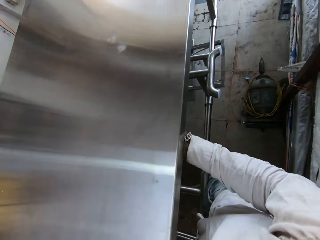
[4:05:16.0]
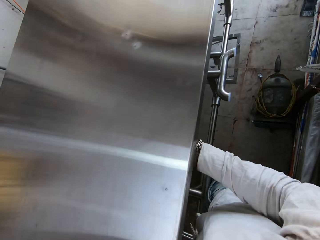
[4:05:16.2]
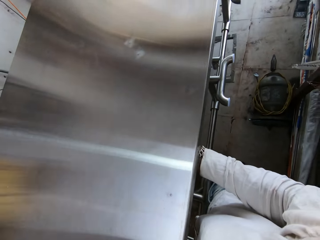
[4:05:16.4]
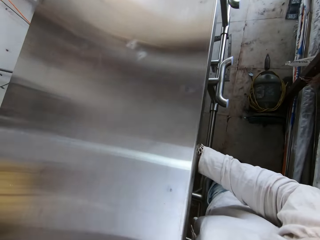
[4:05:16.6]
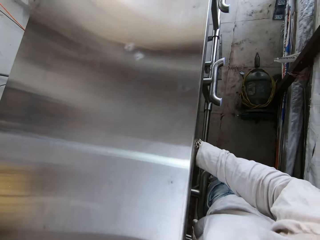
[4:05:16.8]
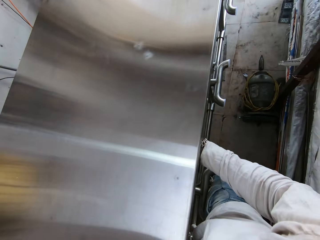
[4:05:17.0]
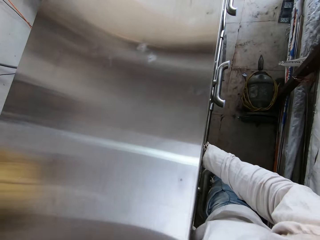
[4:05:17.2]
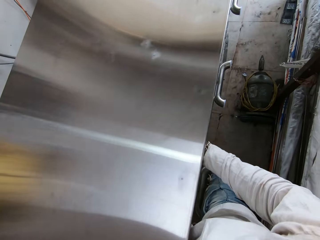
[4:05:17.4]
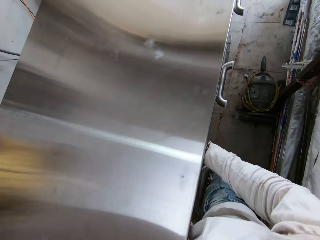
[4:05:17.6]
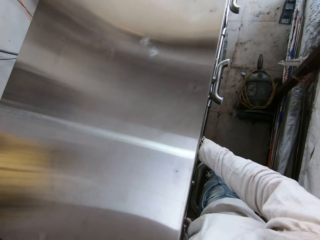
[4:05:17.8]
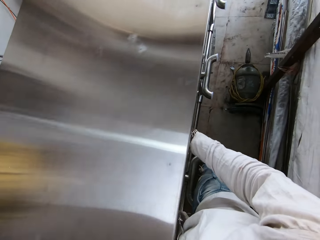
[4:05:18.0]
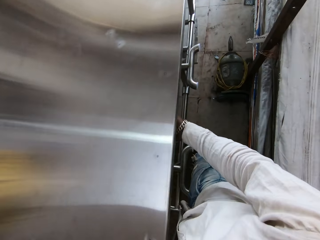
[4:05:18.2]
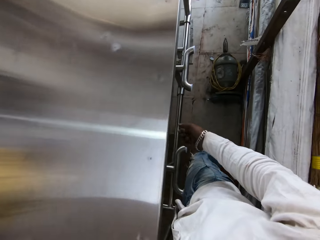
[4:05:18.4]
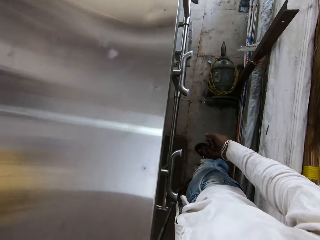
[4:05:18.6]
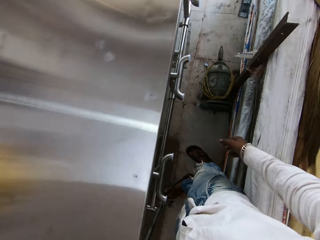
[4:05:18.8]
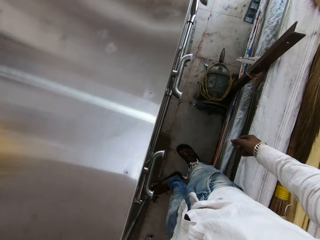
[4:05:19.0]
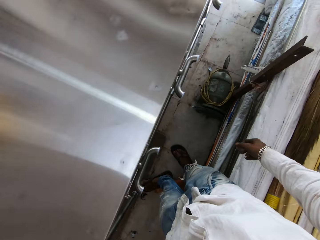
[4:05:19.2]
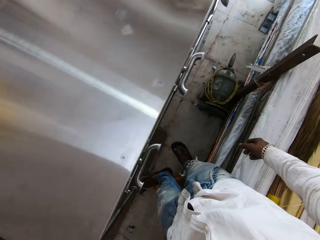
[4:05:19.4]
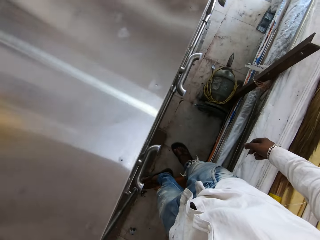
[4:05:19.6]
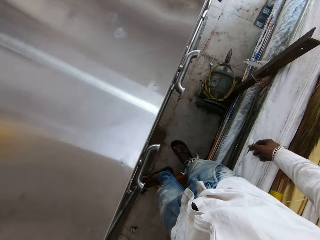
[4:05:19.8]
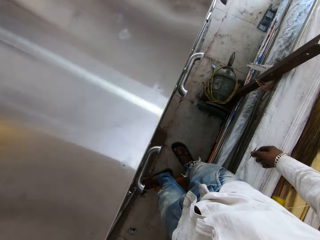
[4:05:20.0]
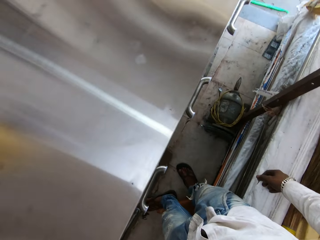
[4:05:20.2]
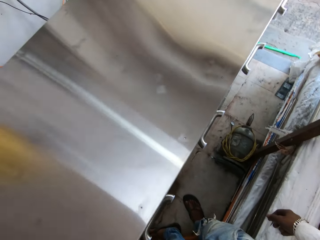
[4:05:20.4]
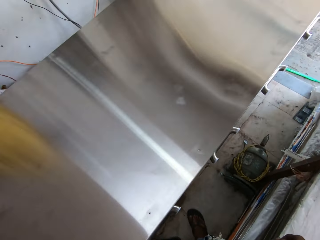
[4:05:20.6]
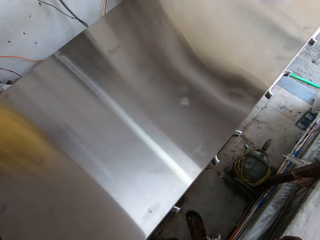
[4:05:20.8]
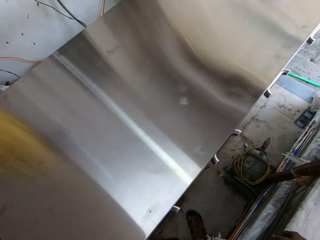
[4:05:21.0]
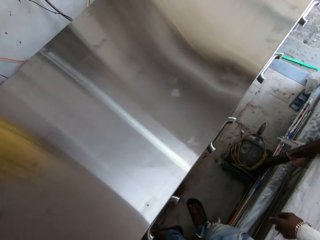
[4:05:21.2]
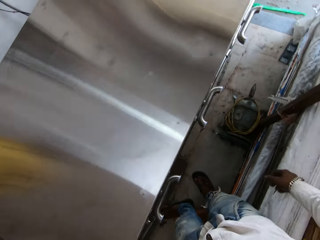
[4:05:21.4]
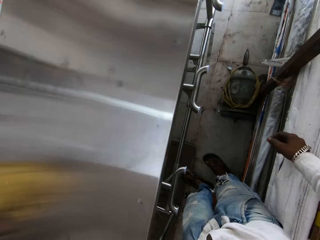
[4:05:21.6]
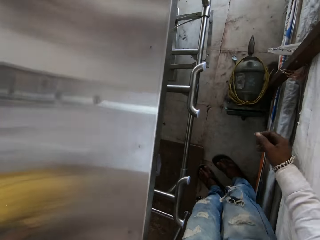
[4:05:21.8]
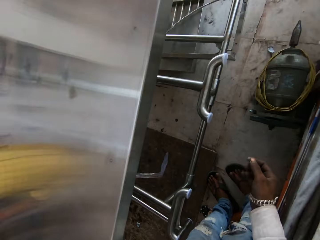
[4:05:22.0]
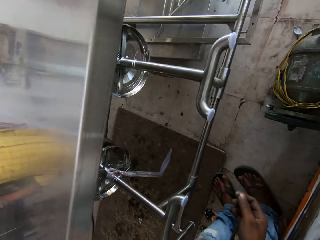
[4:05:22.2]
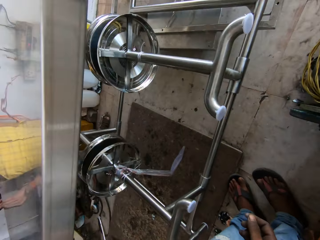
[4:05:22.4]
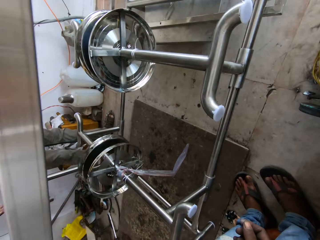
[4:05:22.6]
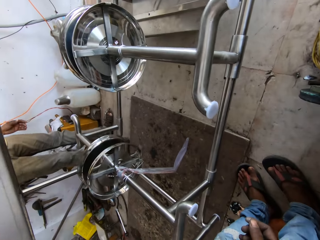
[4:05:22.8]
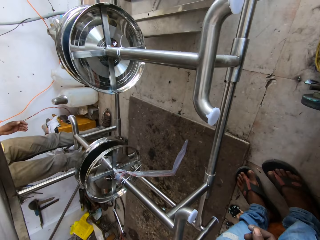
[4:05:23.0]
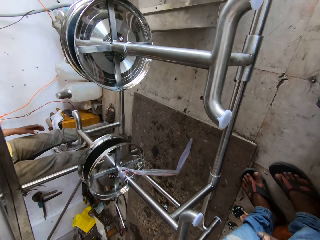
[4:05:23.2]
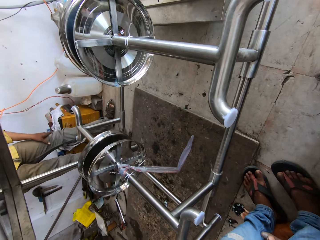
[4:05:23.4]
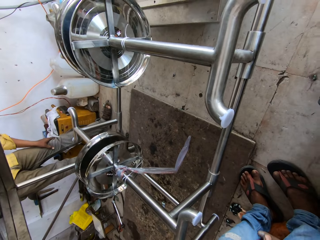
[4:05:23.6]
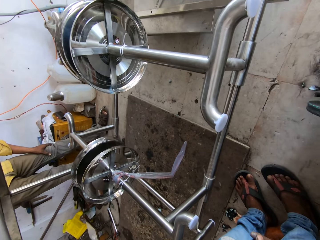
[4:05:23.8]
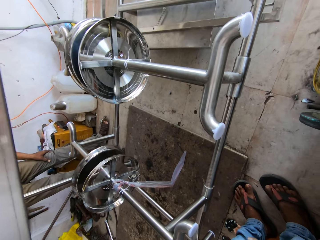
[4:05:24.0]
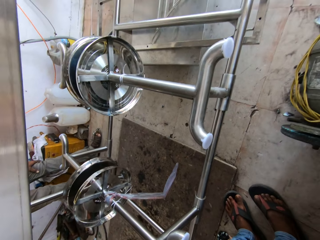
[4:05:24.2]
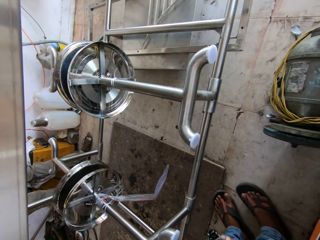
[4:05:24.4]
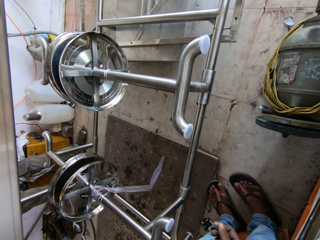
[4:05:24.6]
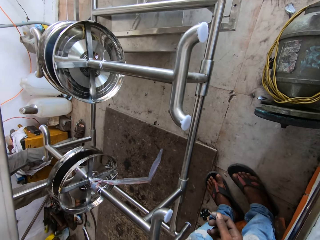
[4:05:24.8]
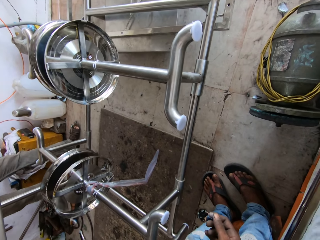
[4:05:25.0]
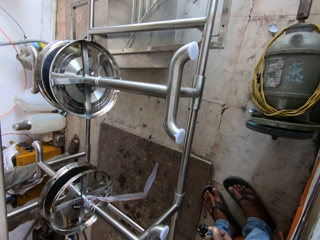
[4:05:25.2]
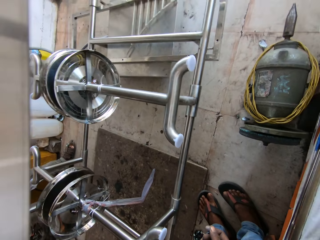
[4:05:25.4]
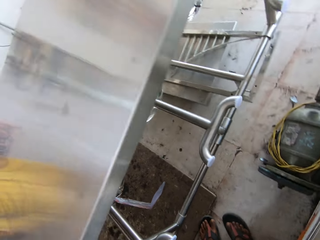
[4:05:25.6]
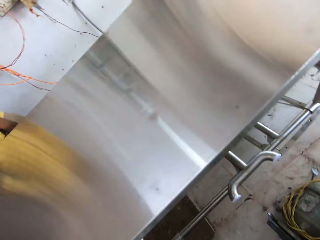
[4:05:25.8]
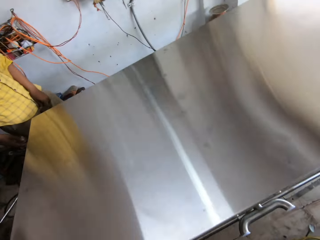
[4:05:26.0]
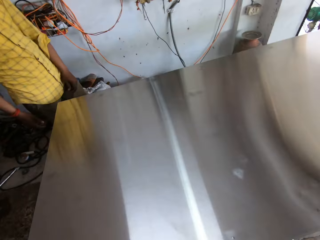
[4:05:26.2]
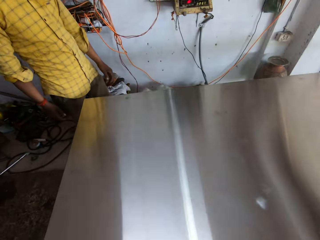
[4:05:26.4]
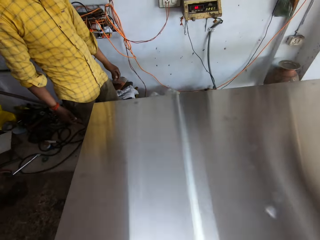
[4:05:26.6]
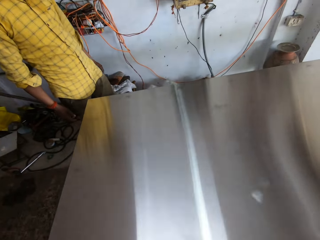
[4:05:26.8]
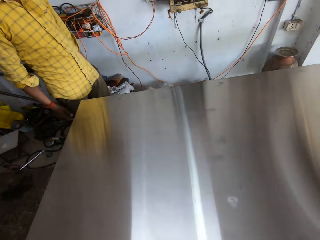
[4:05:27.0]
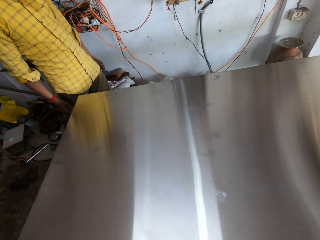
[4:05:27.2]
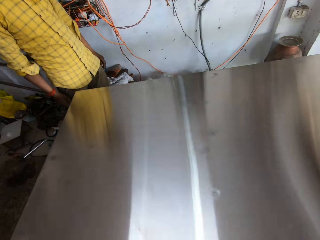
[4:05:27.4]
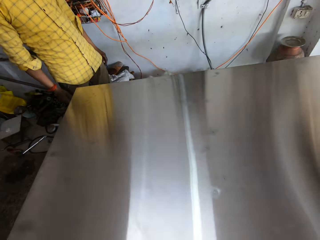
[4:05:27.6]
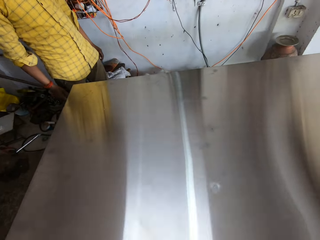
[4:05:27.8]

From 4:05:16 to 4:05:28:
The camera wearer places the table down. They stare at the table. They look around. A man stares at the table.

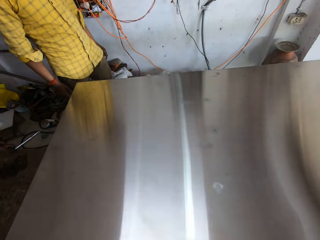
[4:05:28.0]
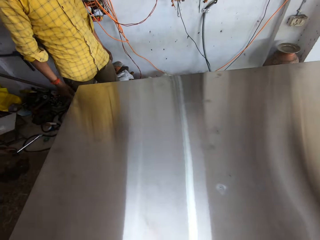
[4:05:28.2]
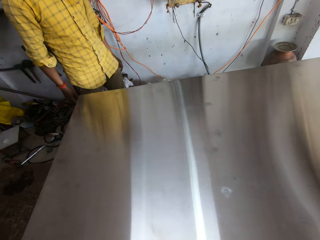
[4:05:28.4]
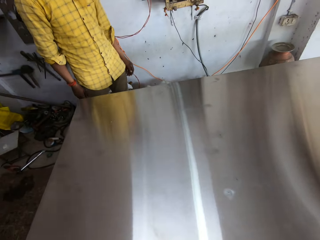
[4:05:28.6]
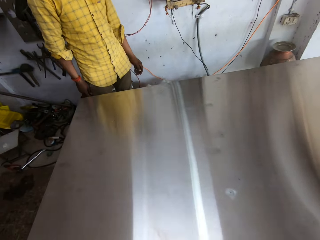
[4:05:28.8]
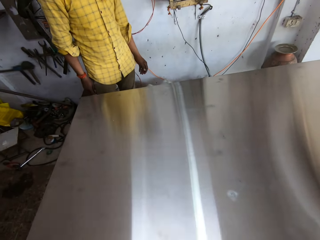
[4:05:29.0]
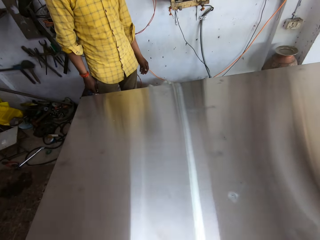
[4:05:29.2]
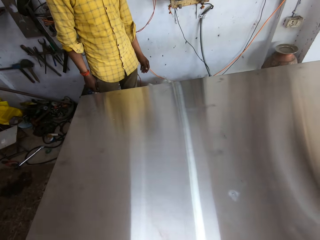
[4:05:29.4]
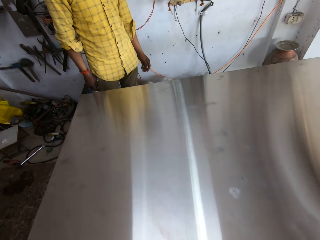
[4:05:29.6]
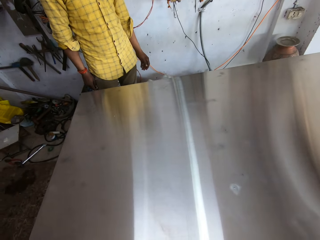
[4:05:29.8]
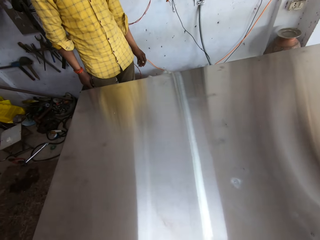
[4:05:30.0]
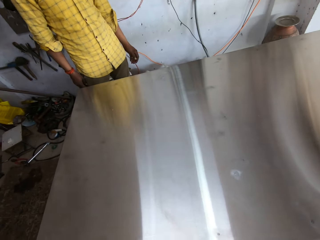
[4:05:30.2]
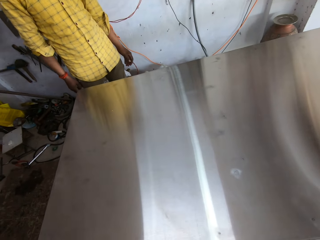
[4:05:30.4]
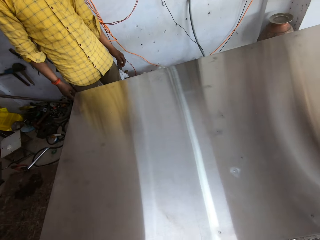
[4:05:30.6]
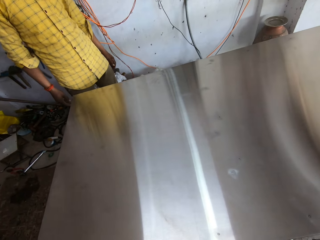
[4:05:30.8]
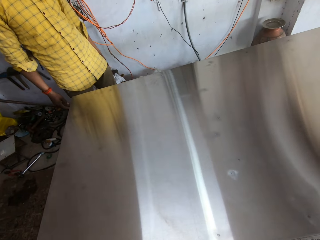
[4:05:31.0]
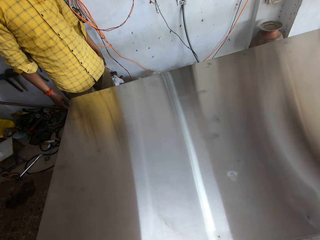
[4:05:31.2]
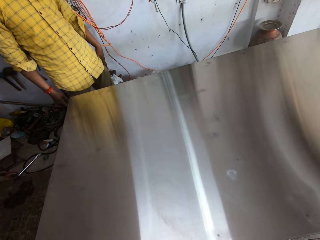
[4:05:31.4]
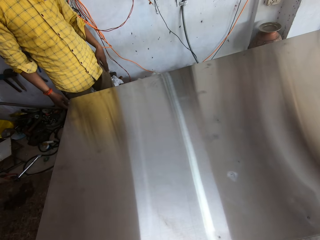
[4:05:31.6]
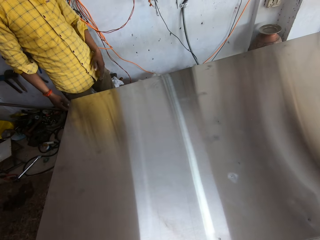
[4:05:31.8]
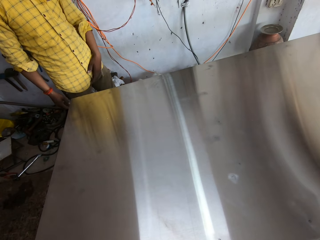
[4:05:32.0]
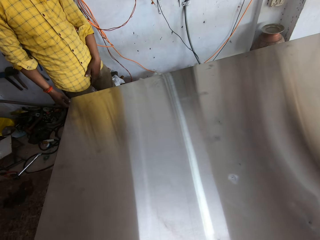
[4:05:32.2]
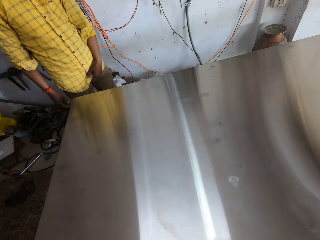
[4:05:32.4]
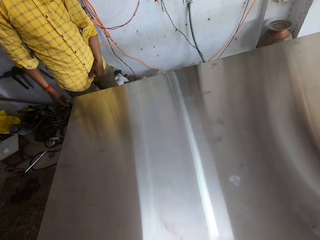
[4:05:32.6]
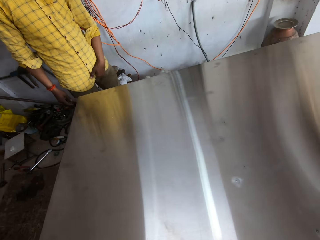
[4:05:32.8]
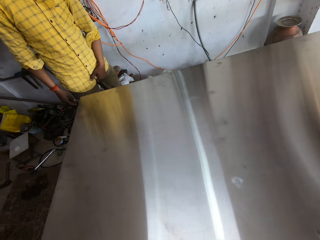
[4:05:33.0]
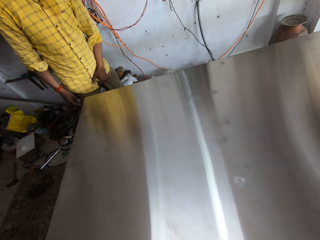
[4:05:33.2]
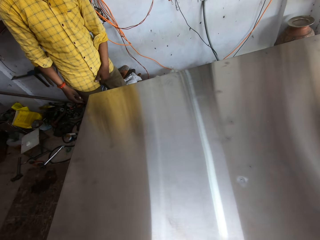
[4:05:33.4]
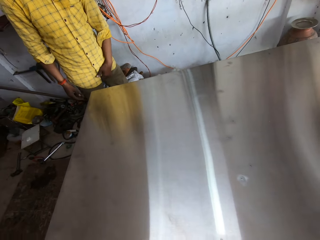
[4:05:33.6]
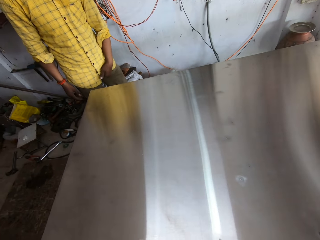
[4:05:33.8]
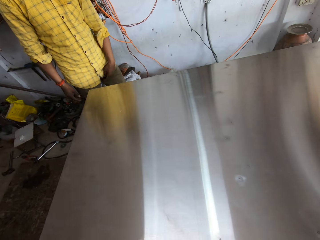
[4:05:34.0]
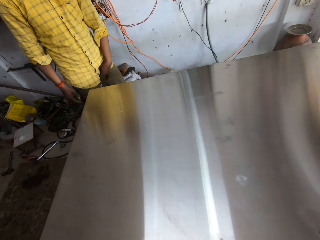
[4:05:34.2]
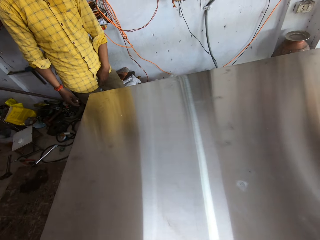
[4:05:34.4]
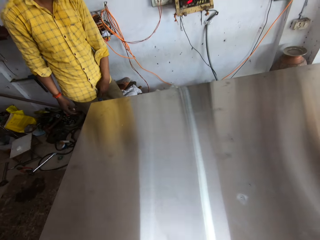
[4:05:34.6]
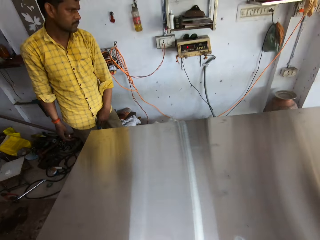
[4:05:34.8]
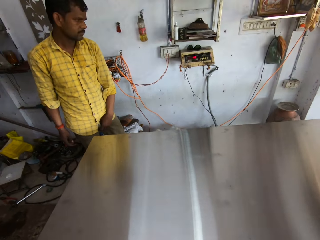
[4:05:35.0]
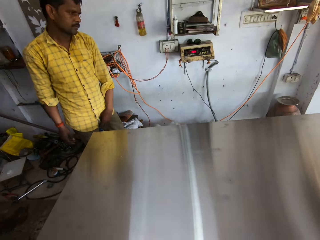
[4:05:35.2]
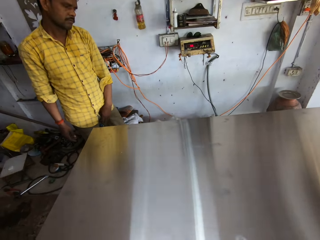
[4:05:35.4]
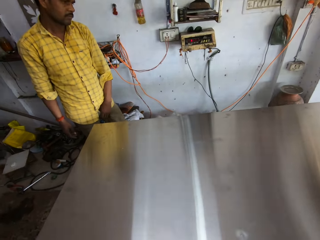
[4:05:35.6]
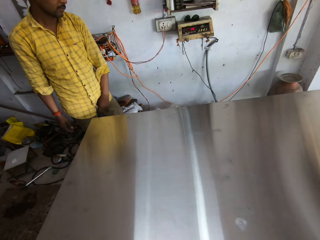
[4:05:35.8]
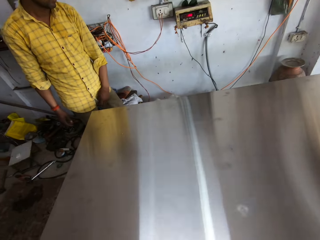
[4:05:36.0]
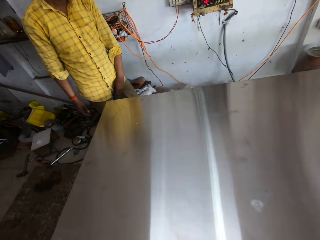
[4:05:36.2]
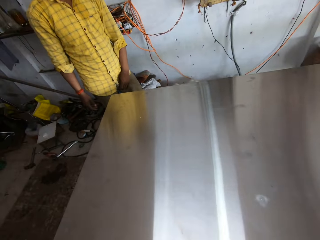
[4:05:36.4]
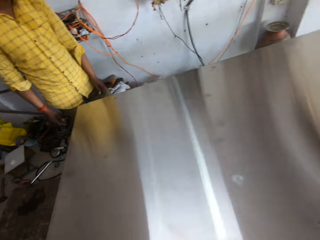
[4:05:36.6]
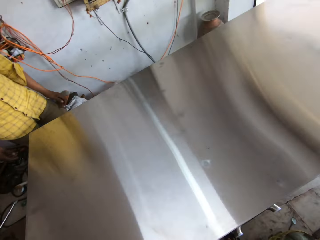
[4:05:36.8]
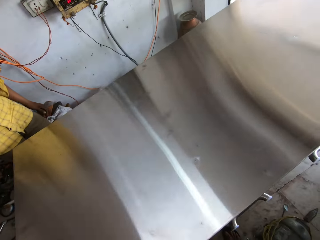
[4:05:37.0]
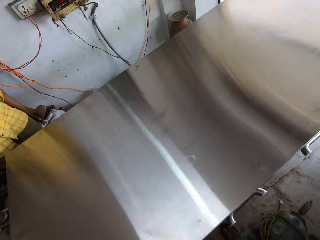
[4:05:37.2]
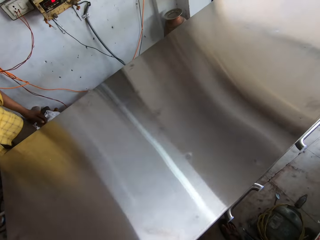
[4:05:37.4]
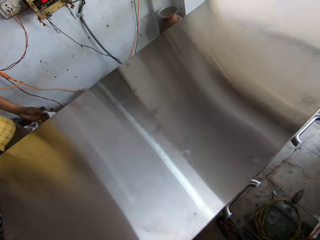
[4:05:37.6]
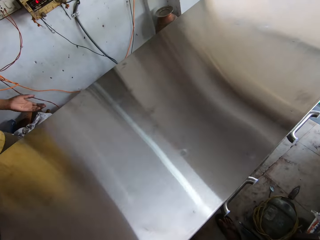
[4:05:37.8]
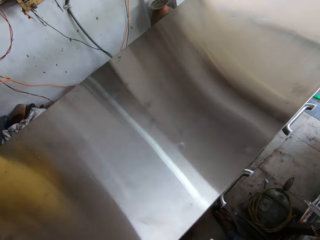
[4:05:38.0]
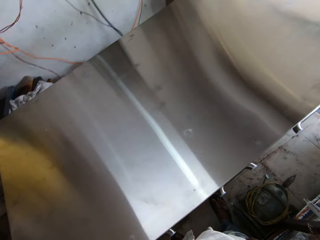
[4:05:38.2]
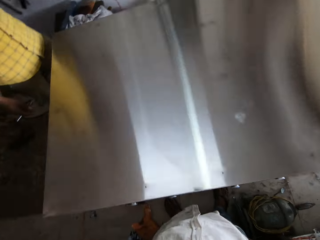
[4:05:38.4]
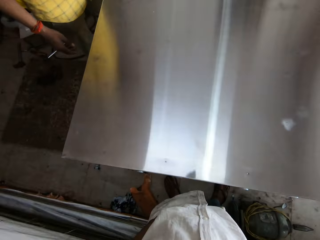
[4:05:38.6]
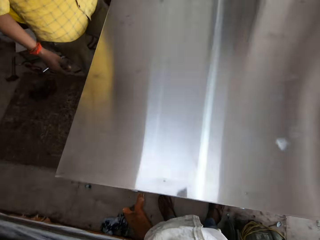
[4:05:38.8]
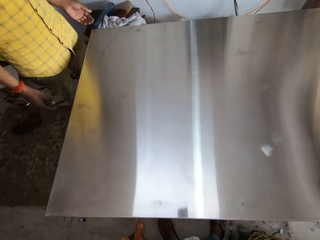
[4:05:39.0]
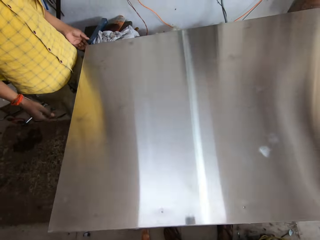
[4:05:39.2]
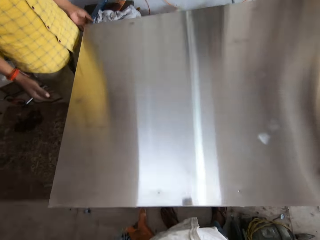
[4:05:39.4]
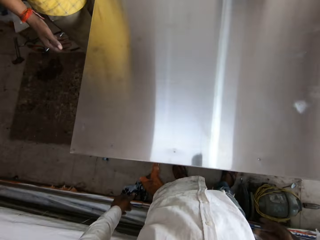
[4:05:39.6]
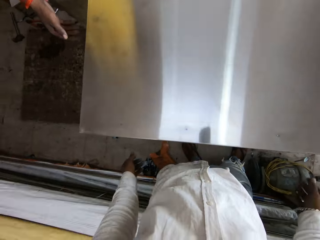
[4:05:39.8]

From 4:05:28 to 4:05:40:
A man scratches the thighs.
